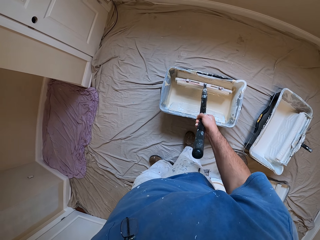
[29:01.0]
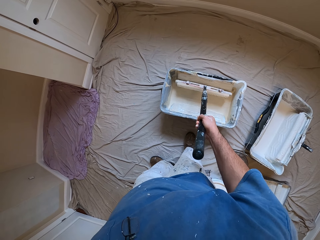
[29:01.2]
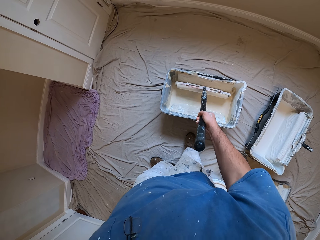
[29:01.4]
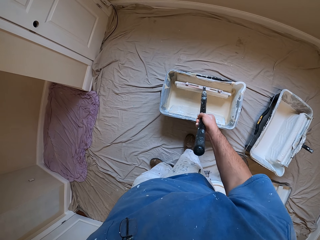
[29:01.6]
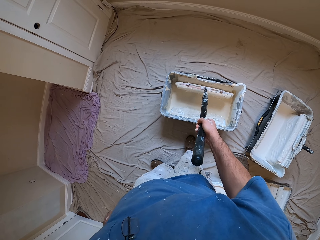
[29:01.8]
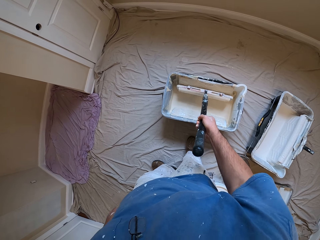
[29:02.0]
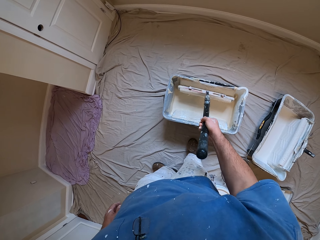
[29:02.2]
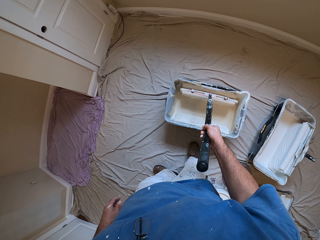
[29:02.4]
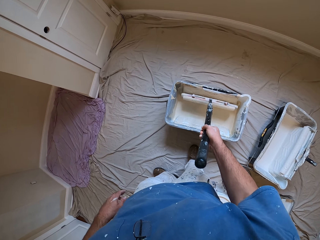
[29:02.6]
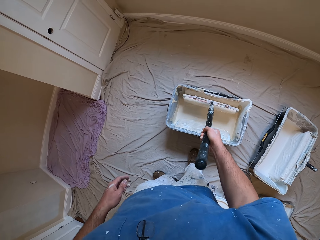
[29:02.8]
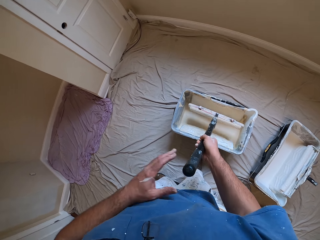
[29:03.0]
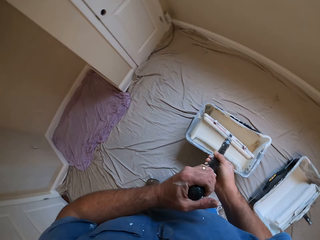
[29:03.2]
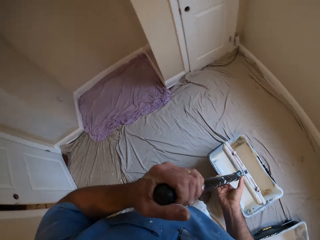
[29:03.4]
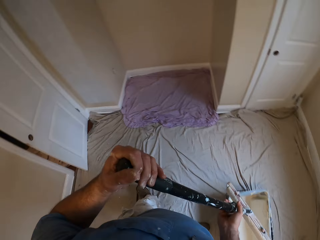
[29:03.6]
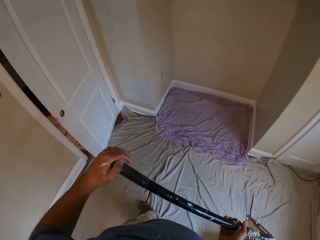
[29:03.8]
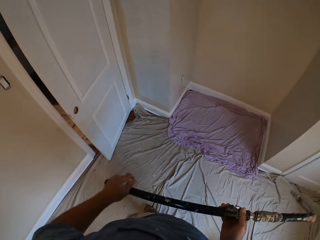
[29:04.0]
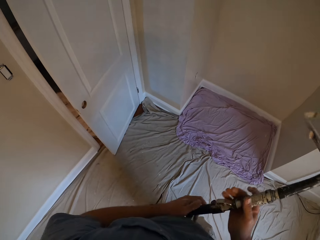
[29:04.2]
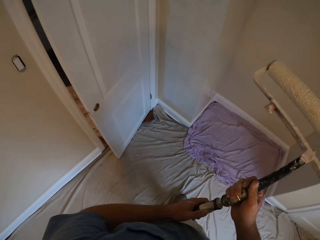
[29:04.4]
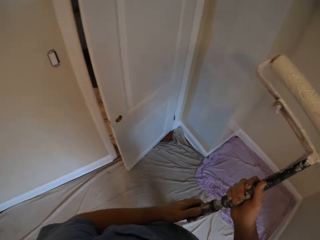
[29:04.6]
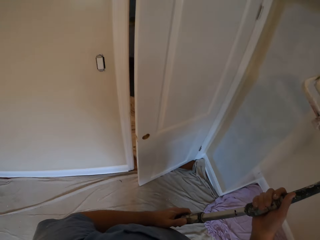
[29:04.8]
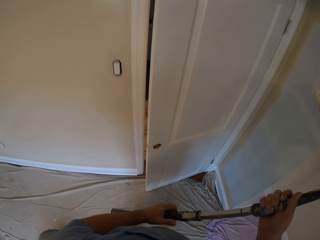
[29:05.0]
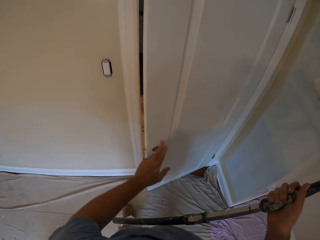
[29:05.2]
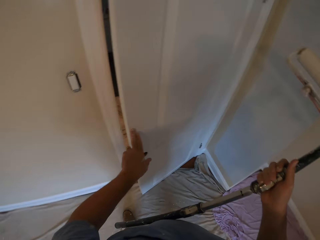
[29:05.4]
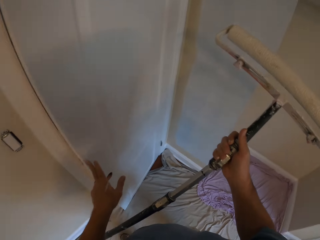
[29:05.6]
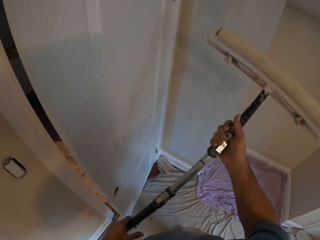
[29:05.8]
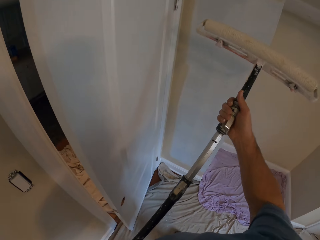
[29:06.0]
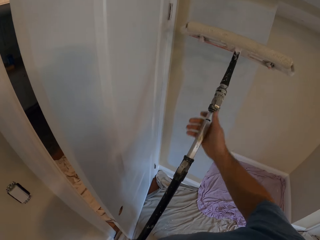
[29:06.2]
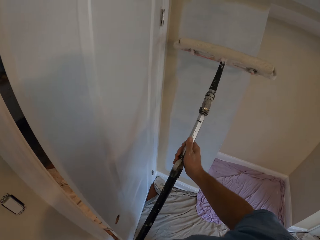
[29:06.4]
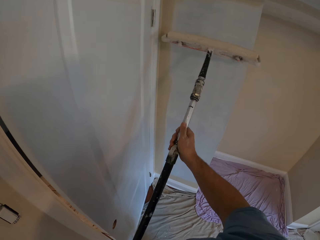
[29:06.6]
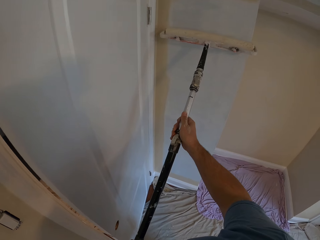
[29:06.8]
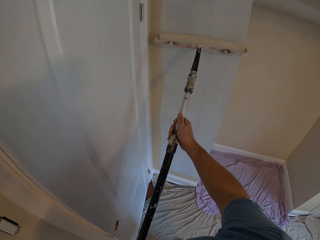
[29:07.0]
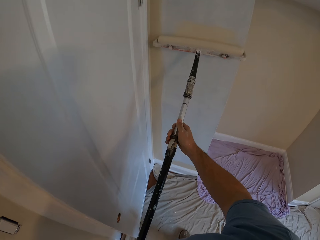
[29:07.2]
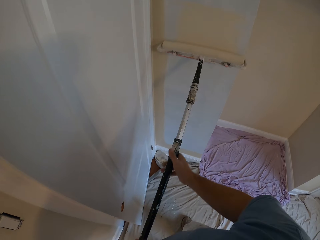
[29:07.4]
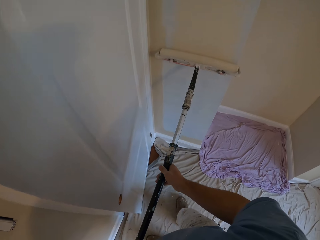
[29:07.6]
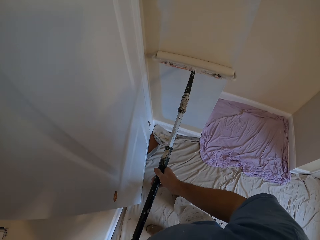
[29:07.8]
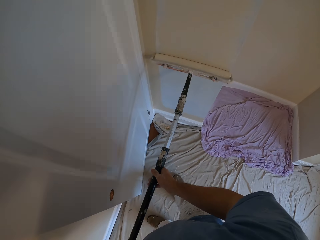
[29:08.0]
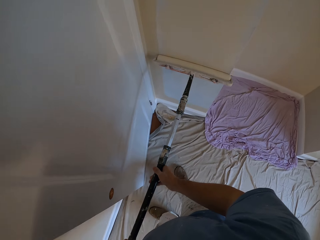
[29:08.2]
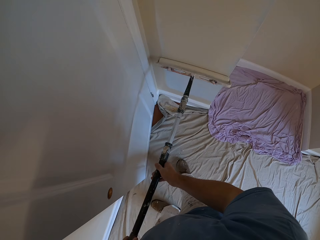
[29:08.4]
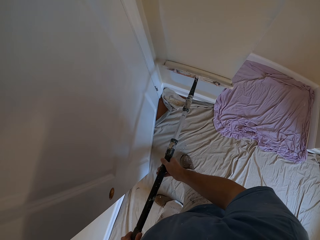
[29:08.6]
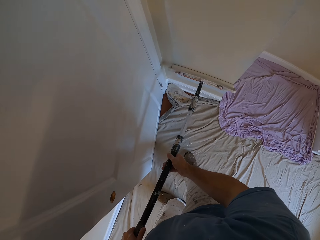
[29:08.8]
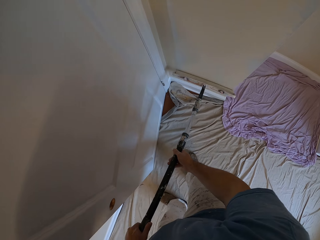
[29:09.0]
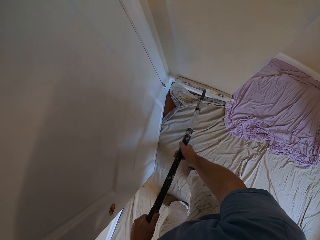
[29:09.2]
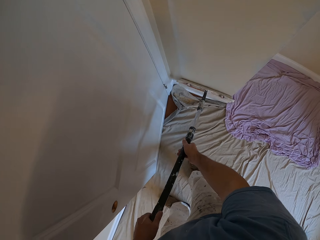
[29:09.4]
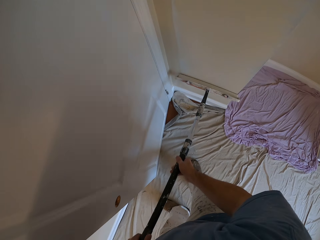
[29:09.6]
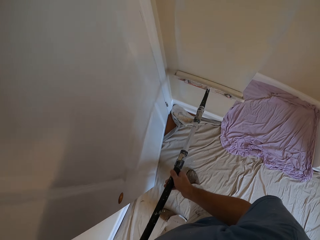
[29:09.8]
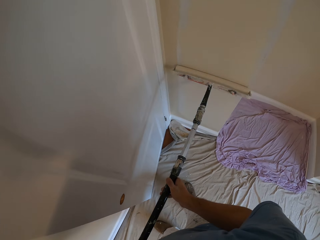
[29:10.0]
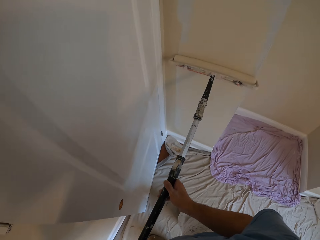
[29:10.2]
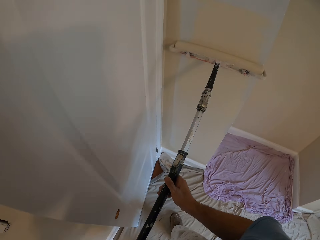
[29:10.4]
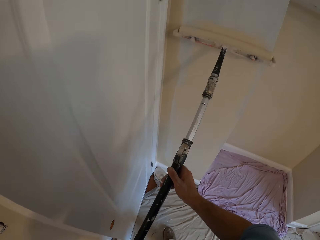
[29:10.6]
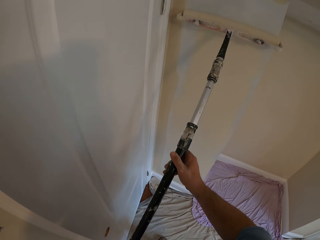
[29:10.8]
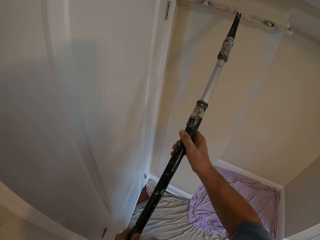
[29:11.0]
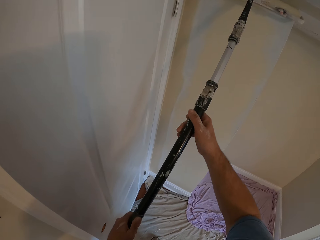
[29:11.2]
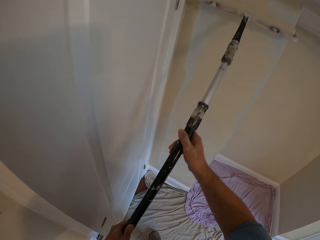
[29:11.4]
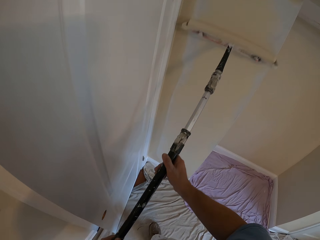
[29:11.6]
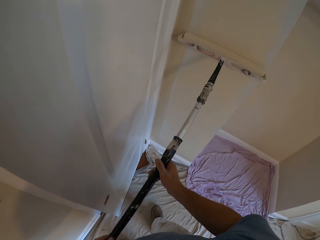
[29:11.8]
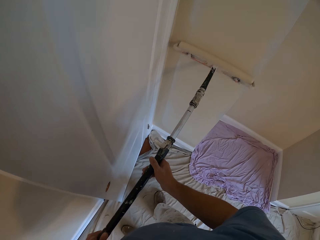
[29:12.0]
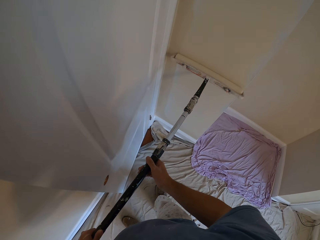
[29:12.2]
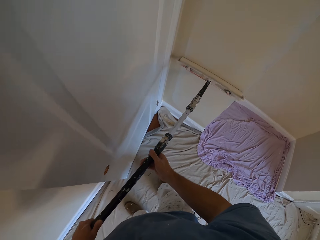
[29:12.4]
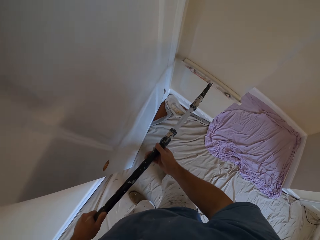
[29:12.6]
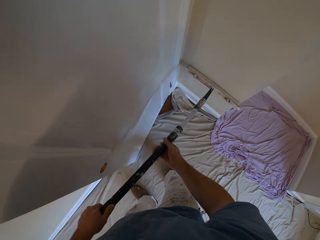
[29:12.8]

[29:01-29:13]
The camera wearer turns the paint roller brush. He removes the paint roller from the paint bucket. He walks towards the wall with the paint roller. He moves his hand on the paint roller brush. He swings the left hand. He pushes the door. He touches the door with his left hand. He removes his hand from the door. He swings his hand. He paints the wall with the paint roller.

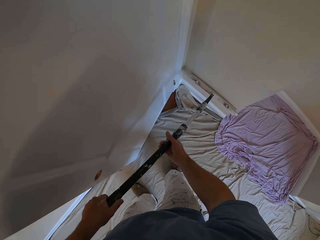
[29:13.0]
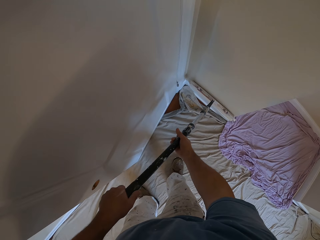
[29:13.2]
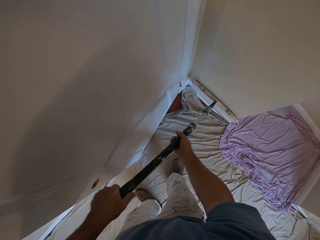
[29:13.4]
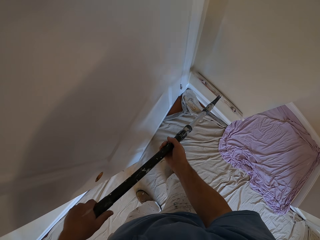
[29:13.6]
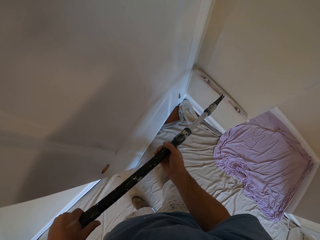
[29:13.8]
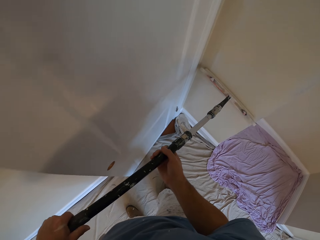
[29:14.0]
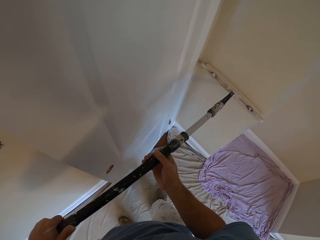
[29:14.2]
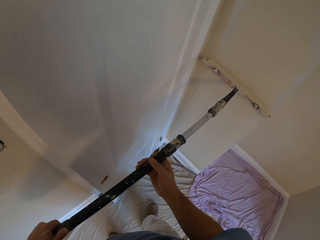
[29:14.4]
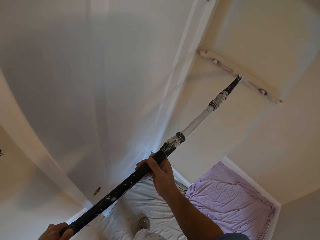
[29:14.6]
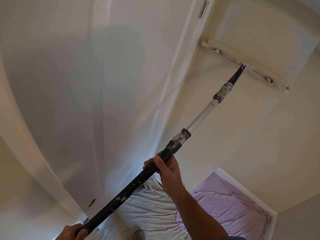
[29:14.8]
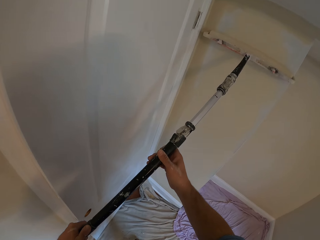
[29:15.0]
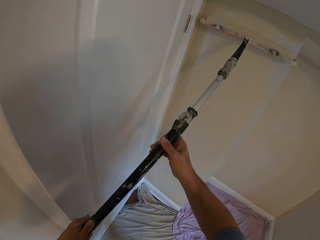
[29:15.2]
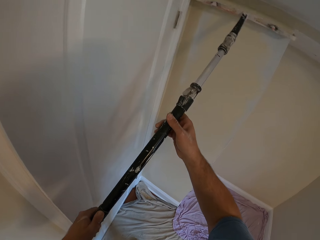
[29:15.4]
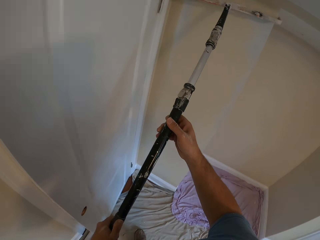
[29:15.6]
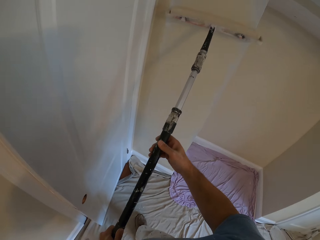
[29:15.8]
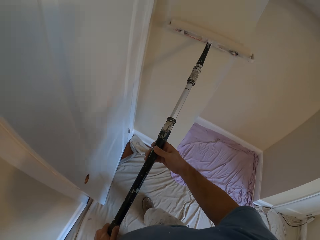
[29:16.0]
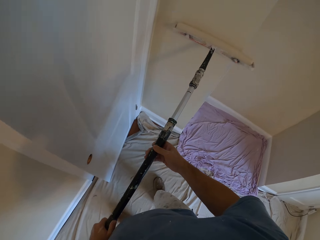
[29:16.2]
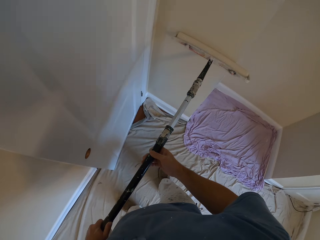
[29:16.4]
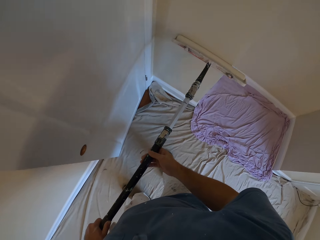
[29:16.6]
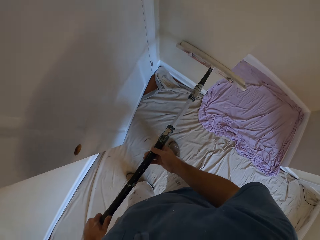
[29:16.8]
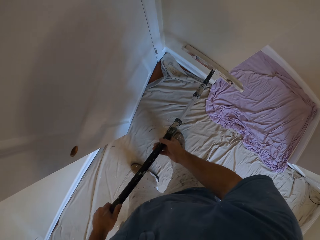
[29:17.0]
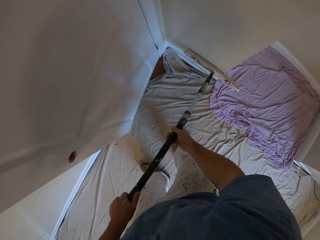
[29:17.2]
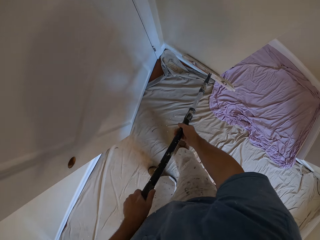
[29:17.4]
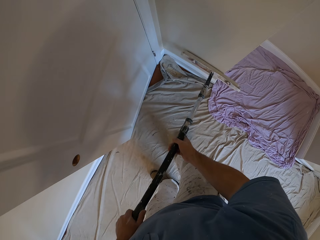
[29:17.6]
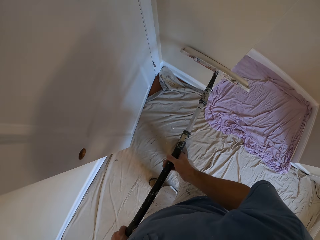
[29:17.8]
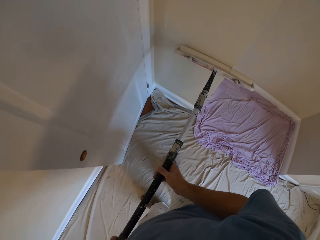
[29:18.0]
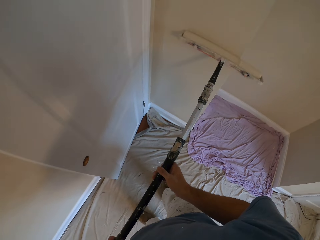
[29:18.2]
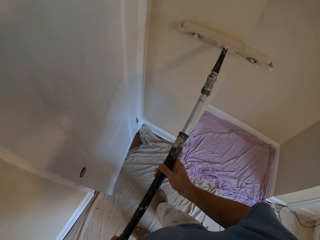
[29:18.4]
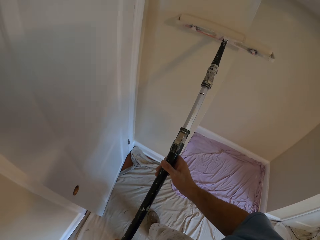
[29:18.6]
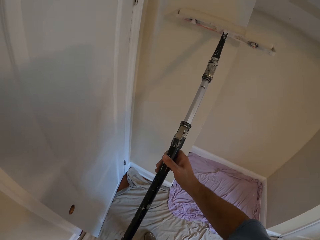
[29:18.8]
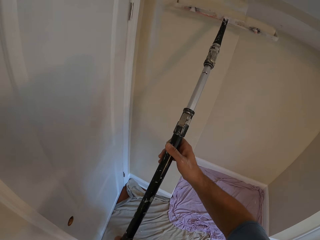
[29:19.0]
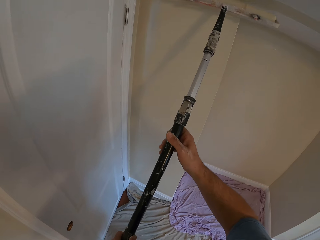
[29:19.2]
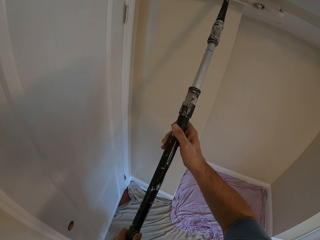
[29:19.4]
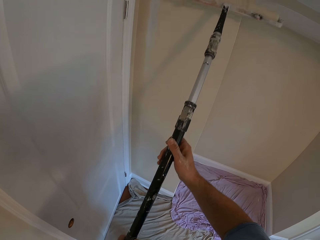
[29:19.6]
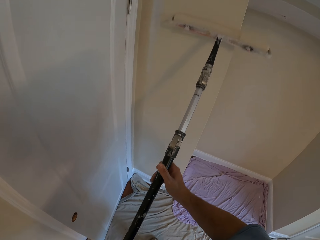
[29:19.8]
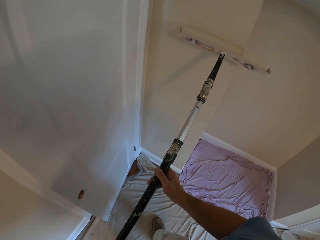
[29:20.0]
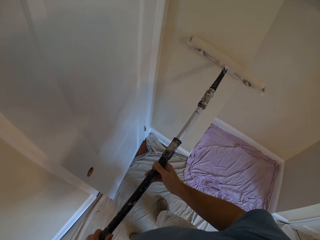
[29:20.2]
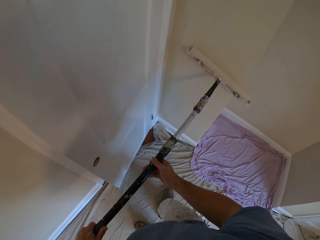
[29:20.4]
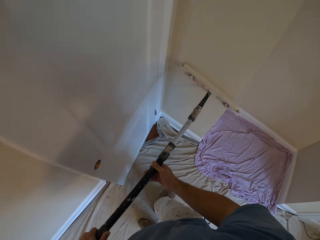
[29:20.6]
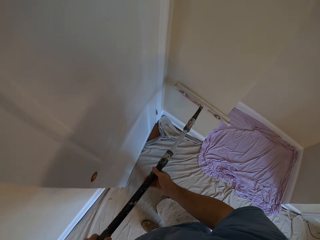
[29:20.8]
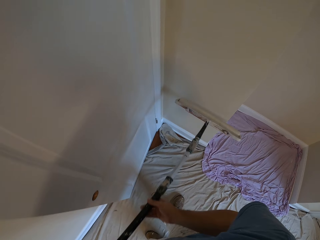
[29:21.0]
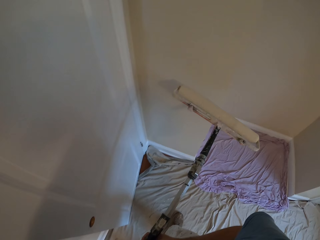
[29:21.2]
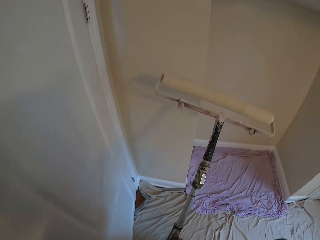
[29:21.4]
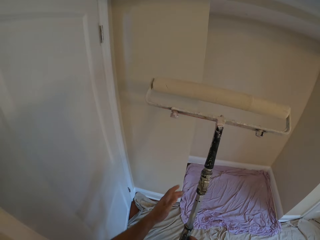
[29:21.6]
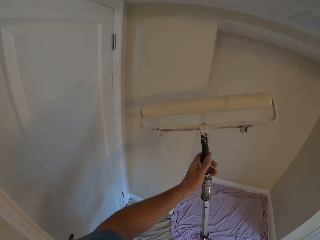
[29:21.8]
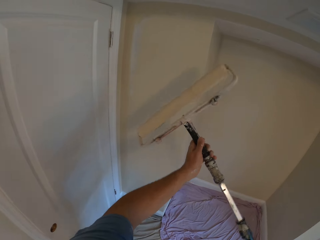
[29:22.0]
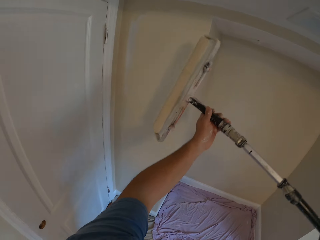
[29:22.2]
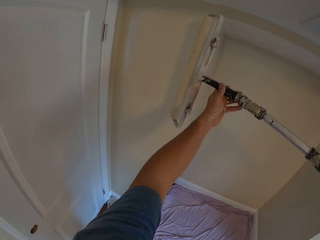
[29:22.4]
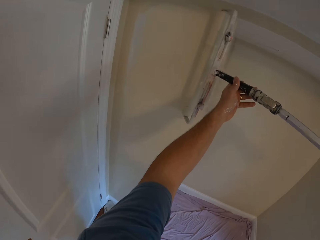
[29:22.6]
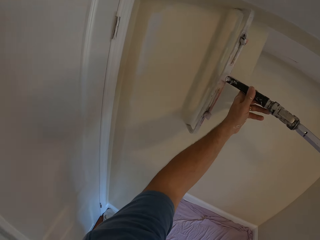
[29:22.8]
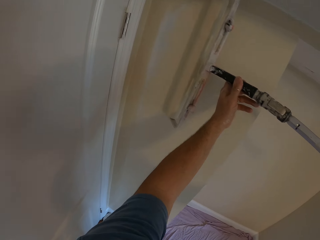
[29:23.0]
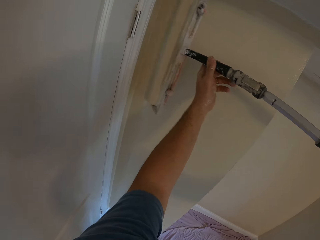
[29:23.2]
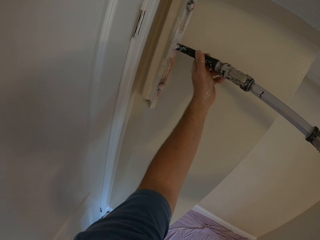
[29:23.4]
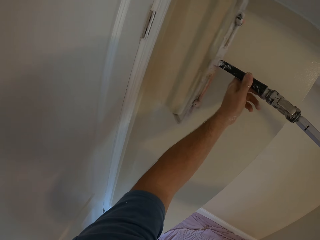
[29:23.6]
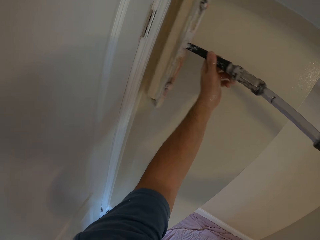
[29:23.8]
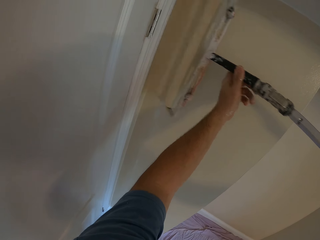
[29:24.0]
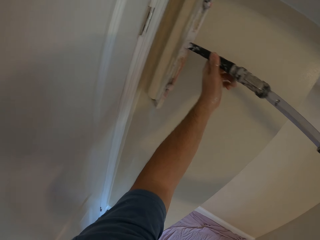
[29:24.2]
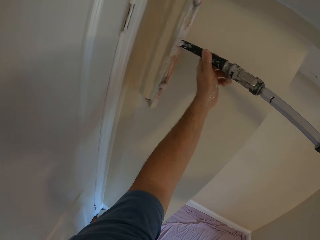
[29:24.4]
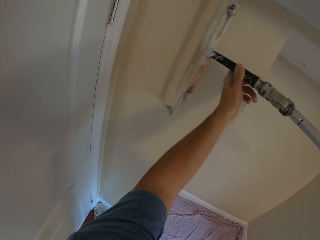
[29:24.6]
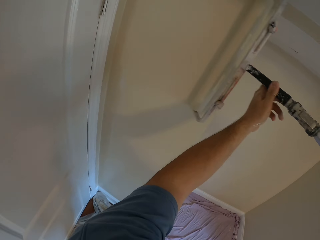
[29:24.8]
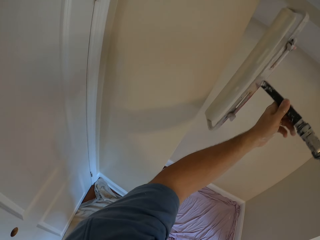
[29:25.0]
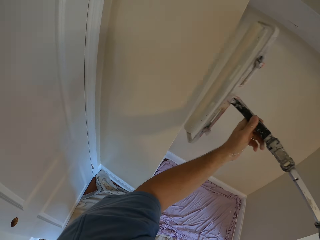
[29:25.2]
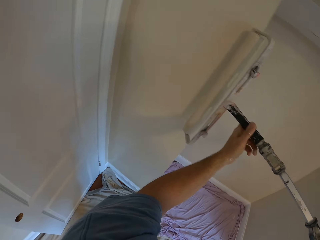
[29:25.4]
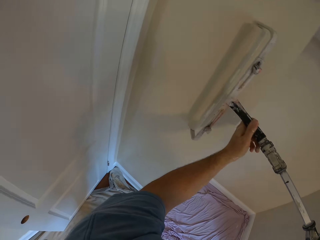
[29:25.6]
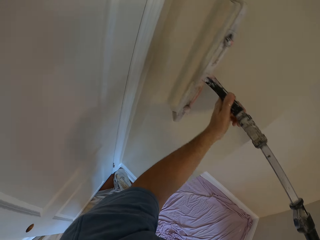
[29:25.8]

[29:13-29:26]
The camera wearer swings a hand. They hold the paint roller brush. They swing a hand. They paint the wall using the paint roller brush.
